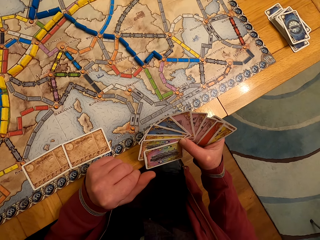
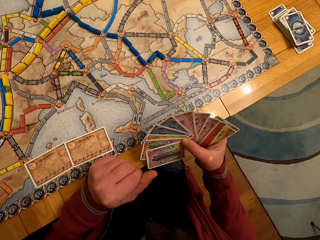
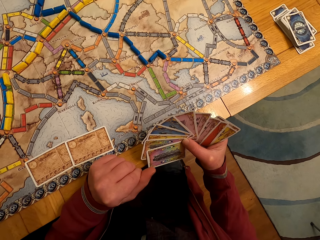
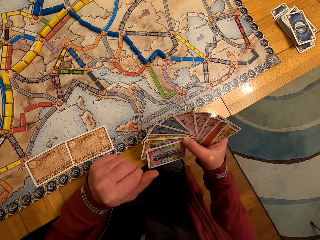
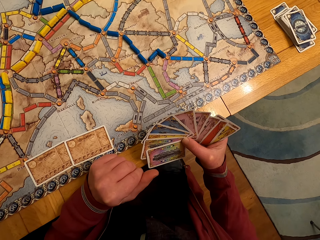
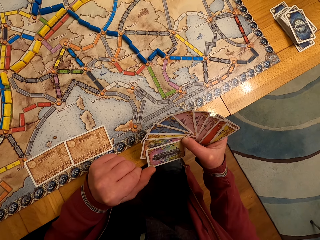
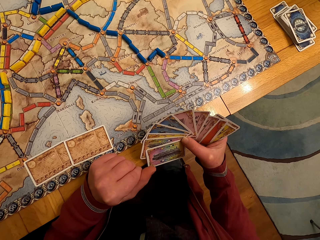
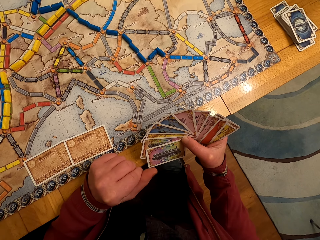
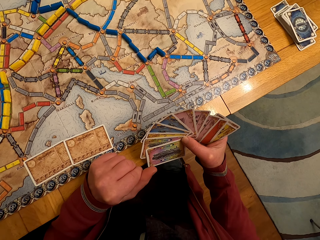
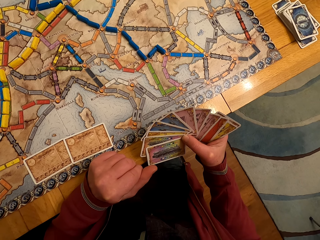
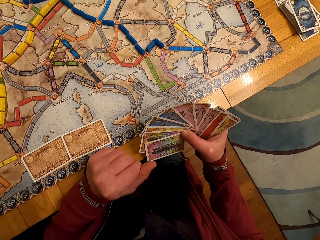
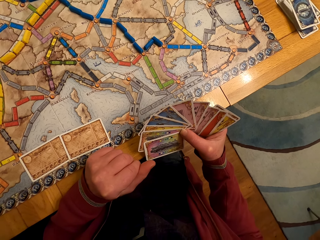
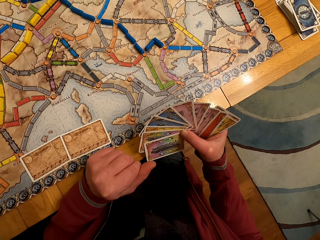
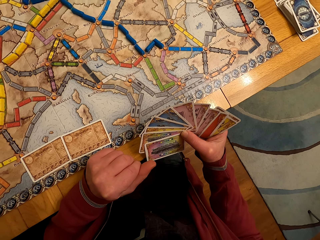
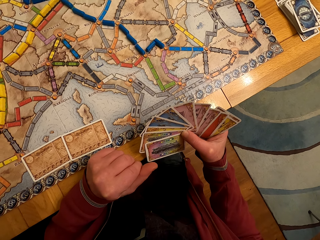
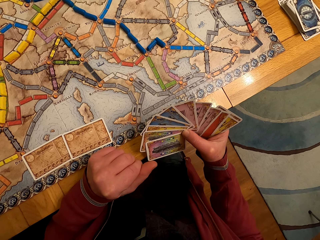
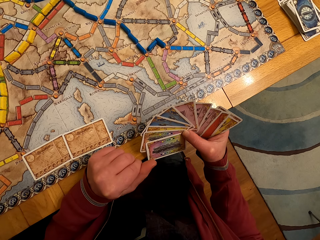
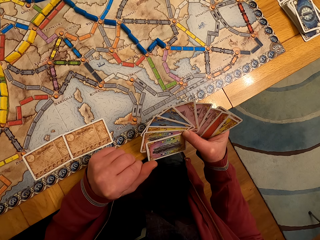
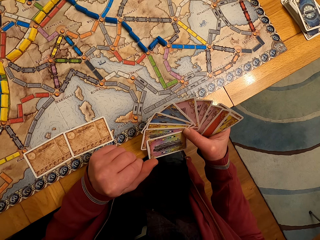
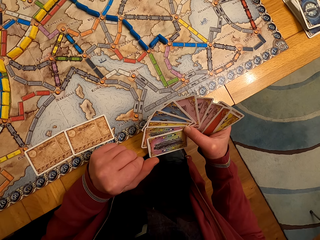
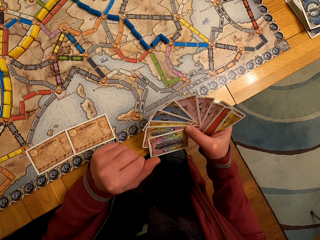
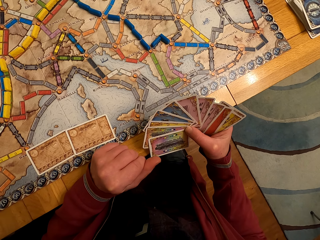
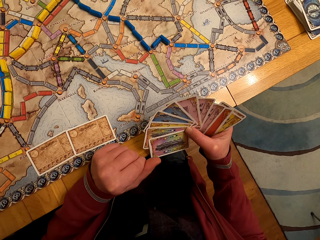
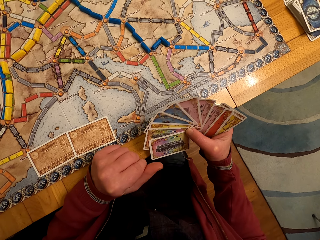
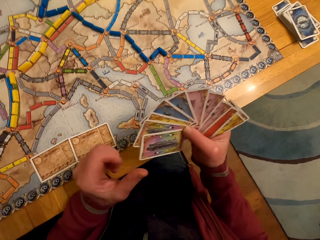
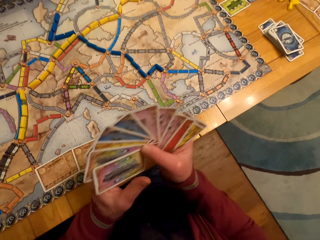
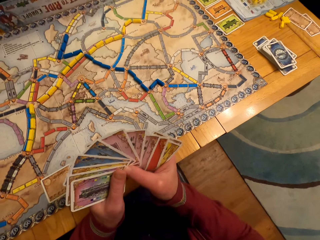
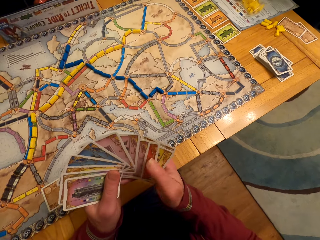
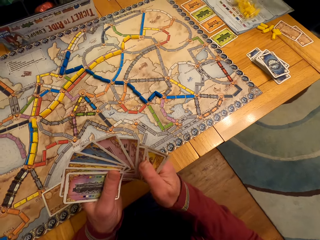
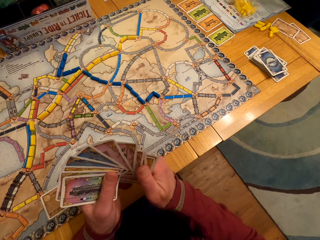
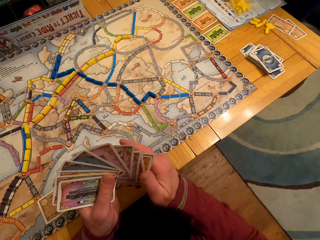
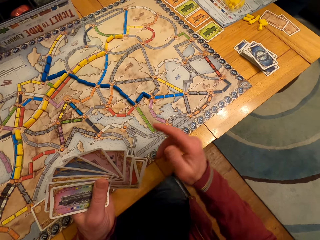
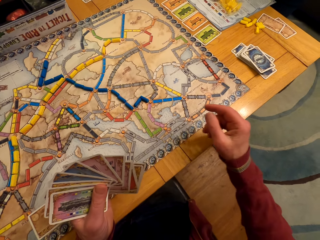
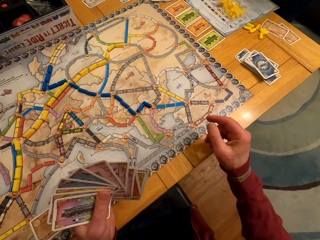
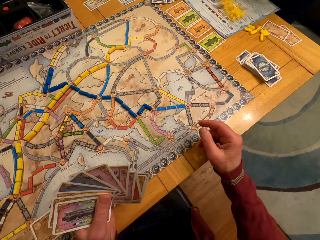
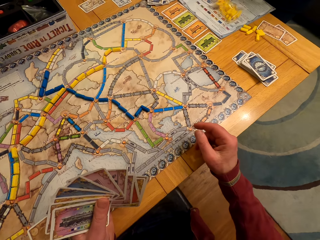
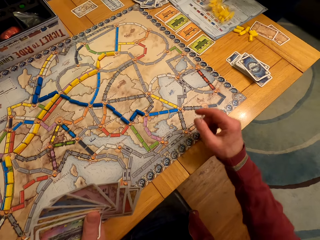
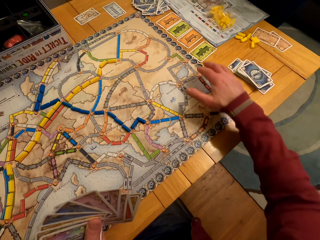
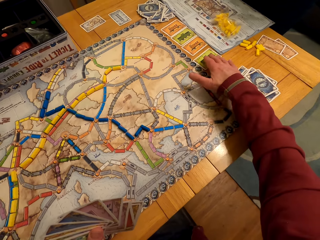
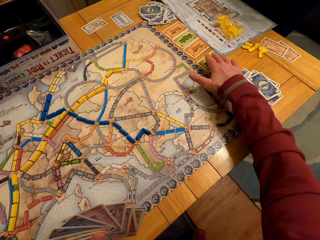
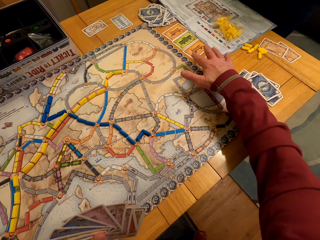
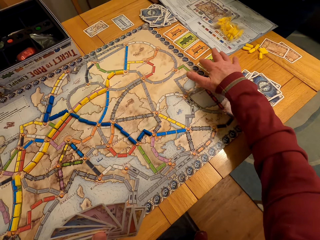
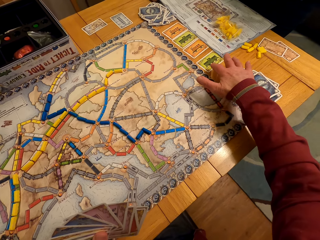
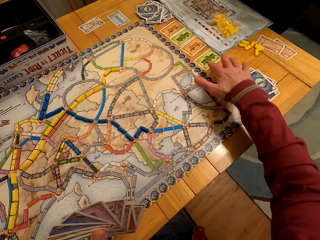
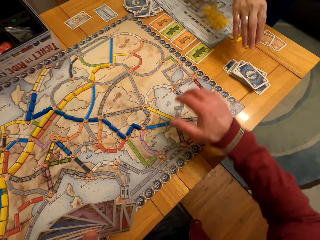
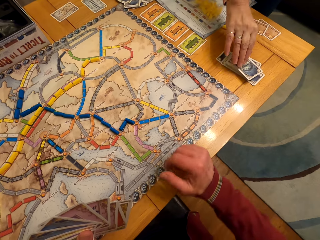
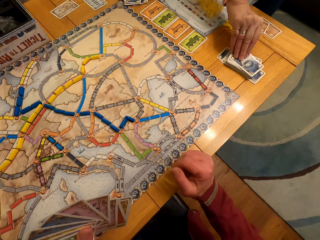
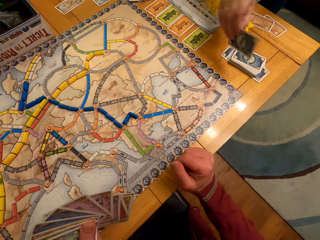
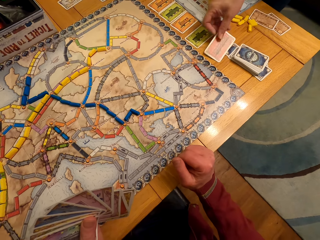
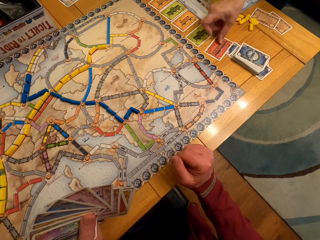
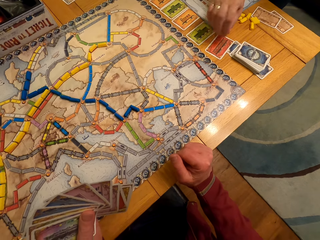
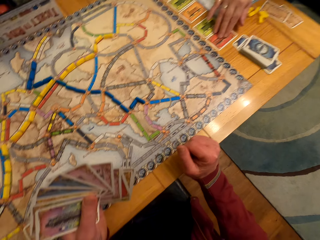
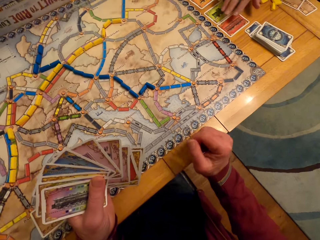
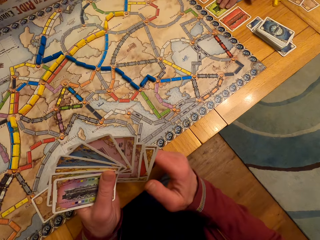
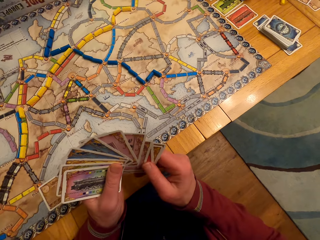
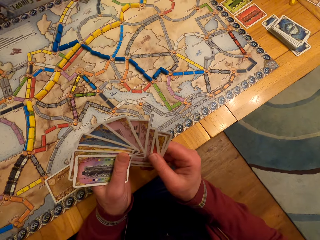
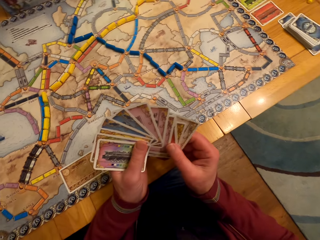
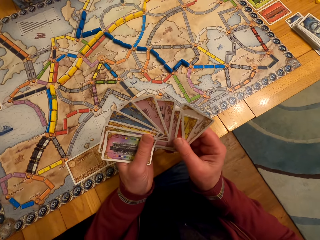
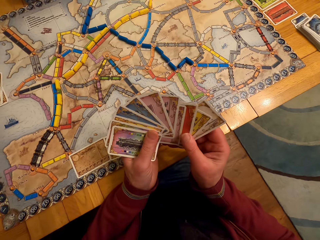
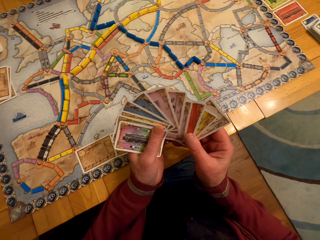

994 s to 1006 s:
A man passes the cards to the left hand. The man moves the hand. The camera wearer touches the board game card with his right hand. A lady moves the card. The lady picks the board game card from the table. The man holds the cards.

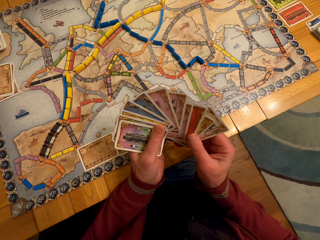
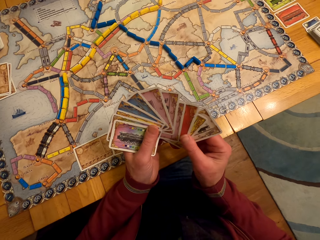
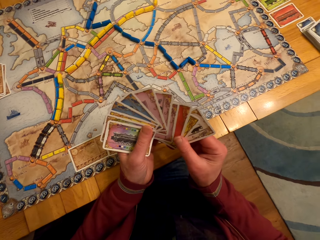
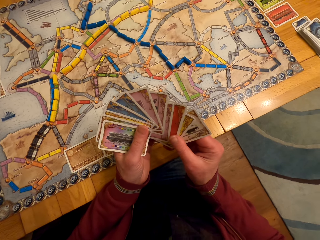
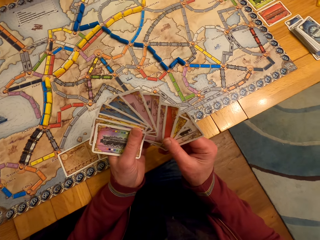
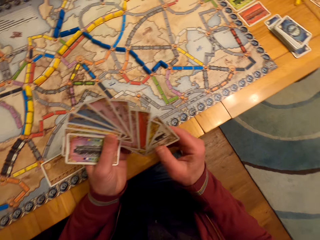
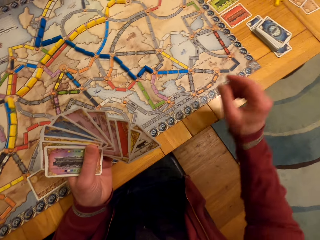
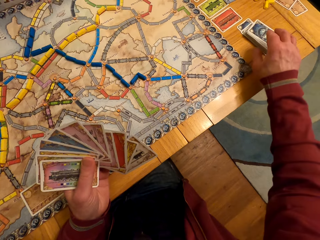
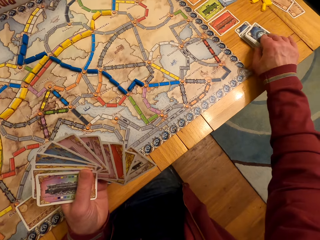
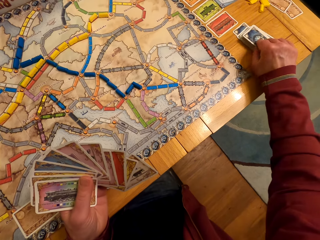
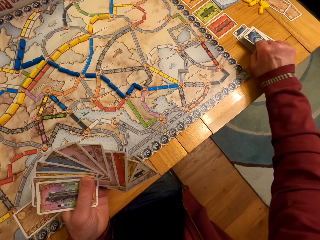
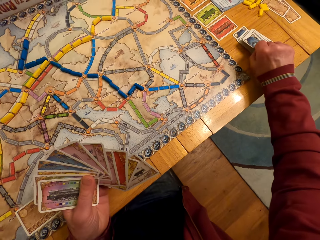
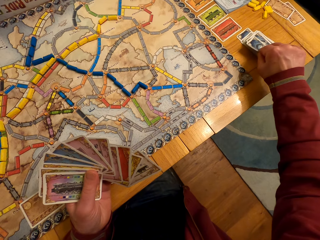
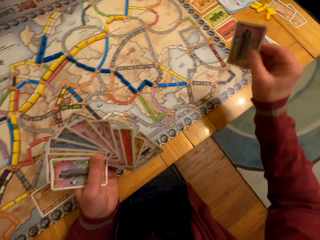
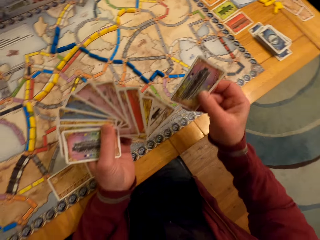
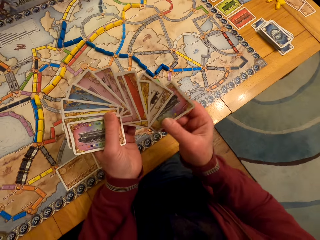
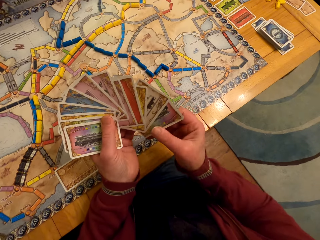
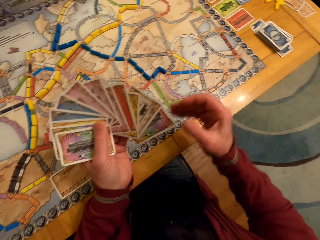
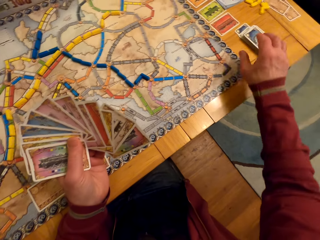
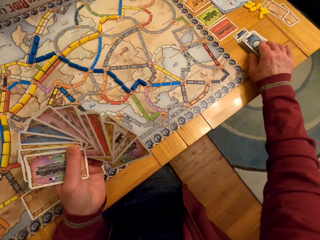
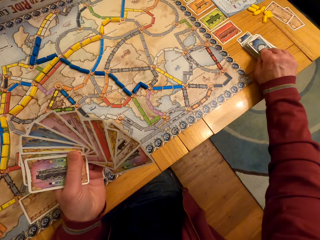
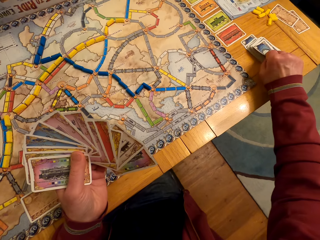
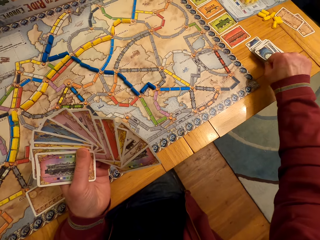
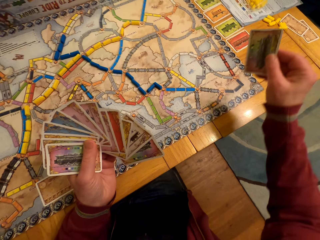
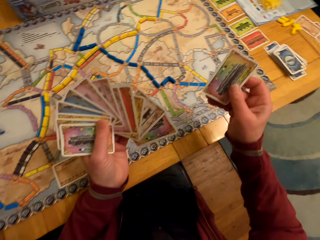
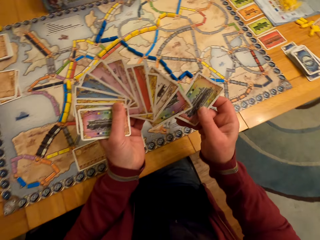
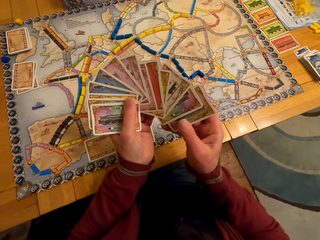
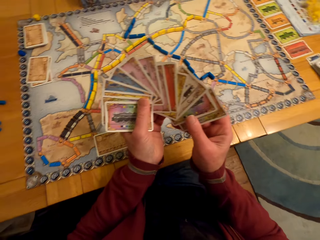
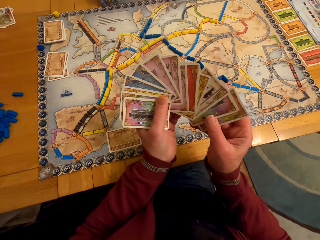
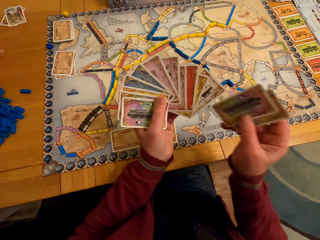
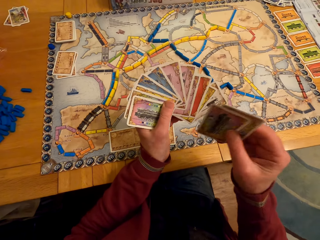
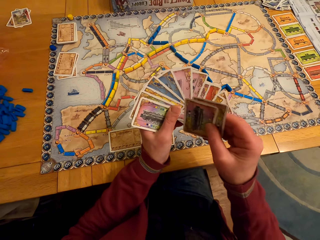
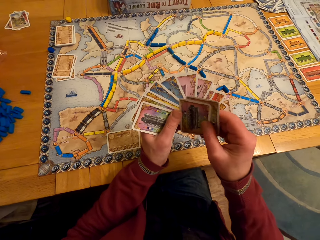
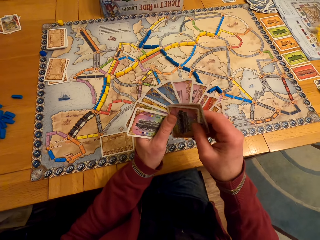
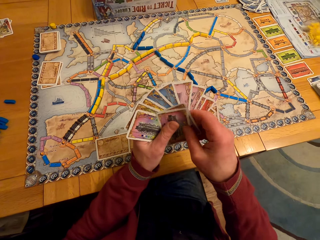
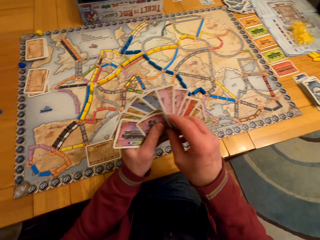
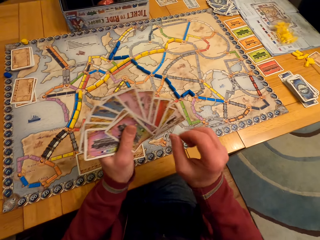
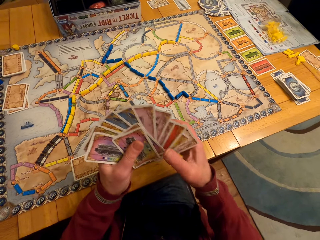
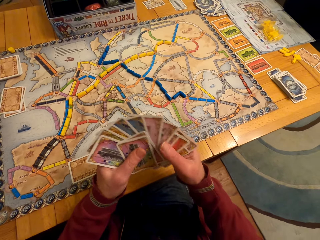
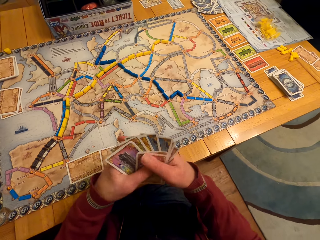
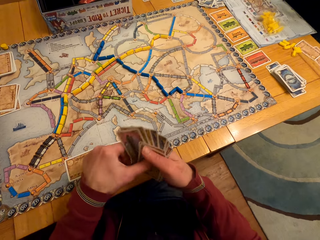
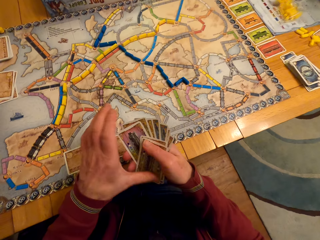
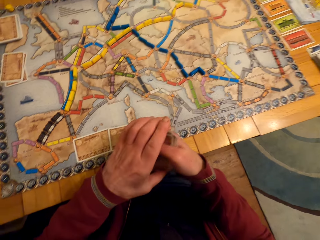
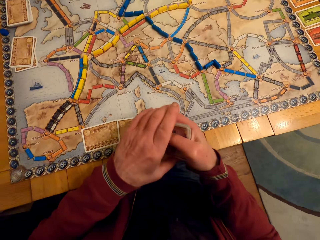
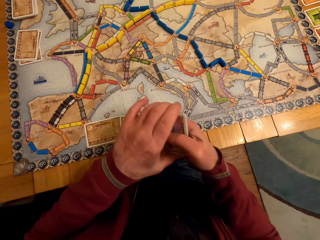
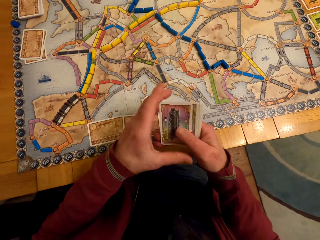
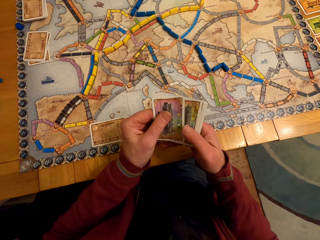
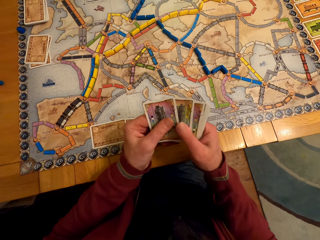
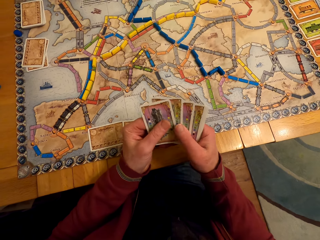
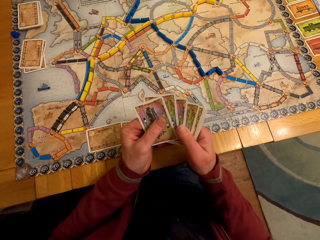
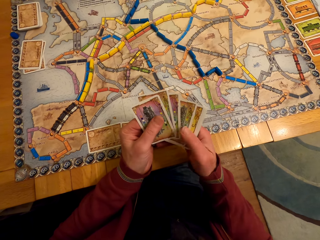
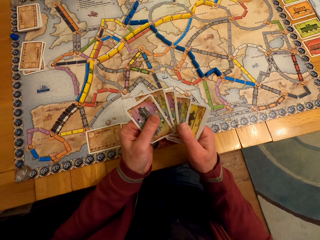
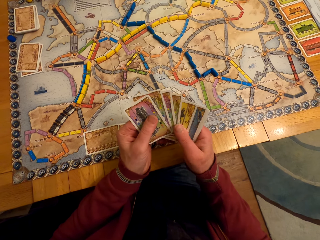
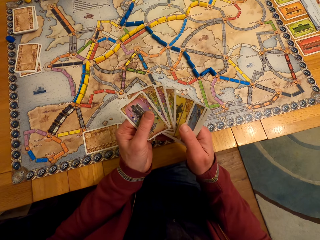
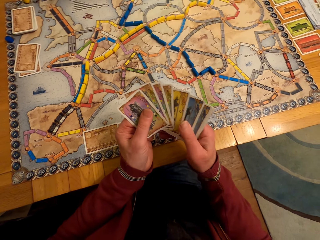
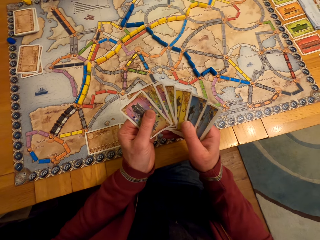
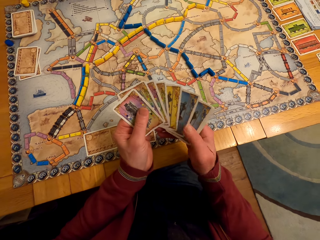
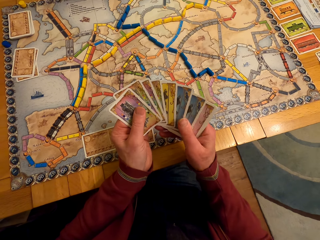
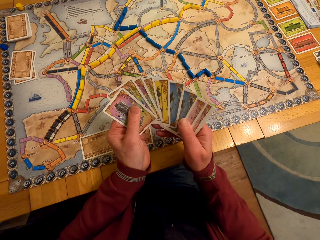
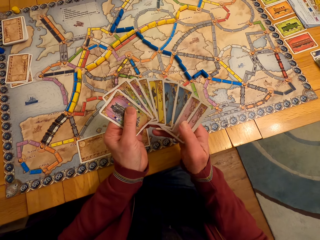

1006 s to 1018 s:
A man looks at the cards and picks the card. The camera wearer picks the board game card from the table. The man passes the card to the left hand and picks the card. The camera wearer picks the board game card from the table. The man passes the card to the left hand, moves the cards, arranges the cards and counts the cards.
